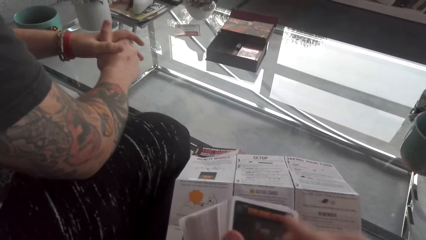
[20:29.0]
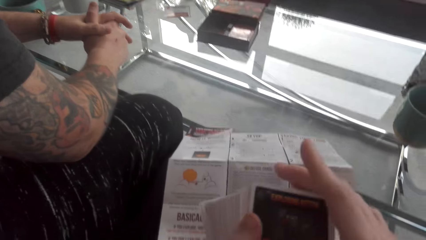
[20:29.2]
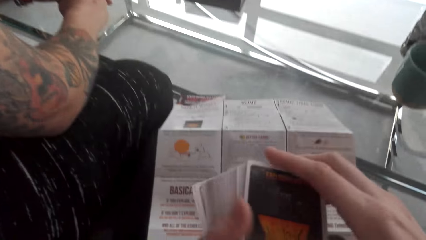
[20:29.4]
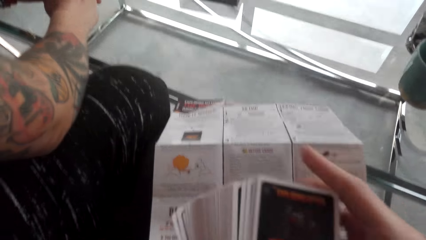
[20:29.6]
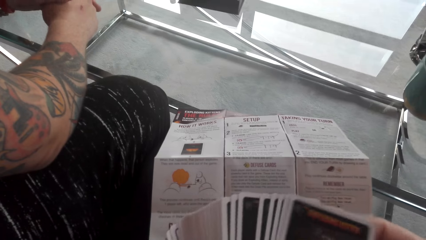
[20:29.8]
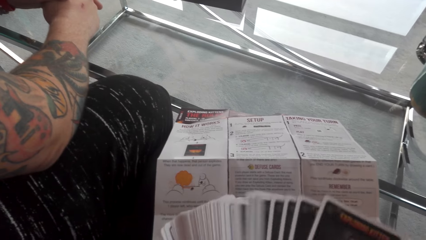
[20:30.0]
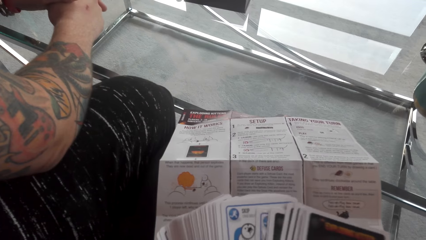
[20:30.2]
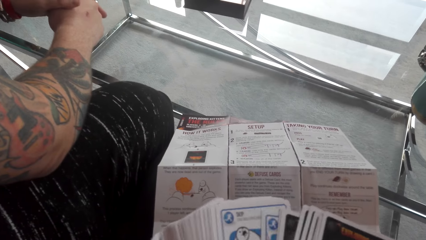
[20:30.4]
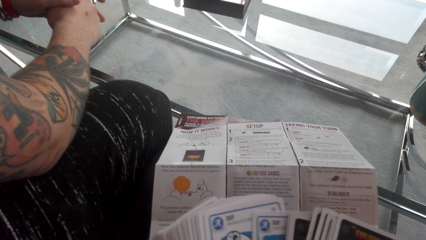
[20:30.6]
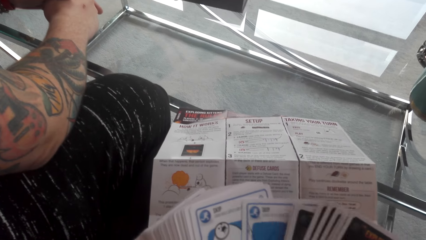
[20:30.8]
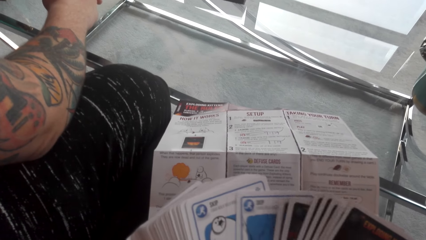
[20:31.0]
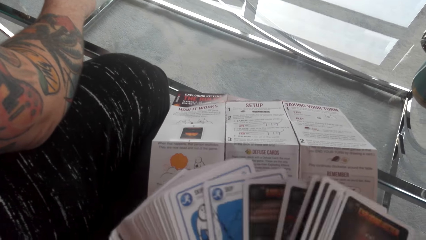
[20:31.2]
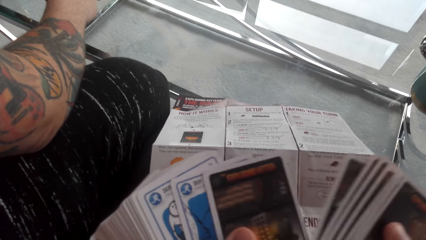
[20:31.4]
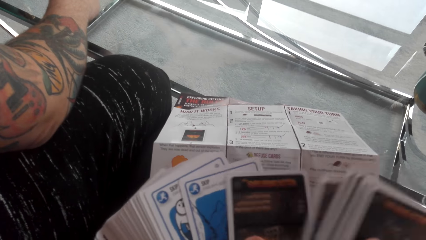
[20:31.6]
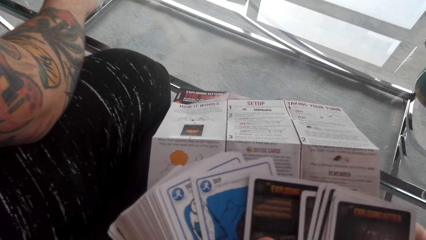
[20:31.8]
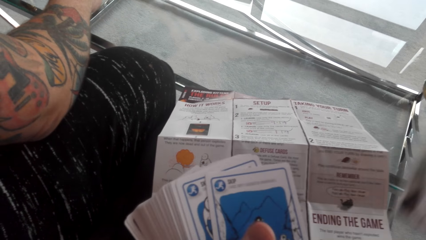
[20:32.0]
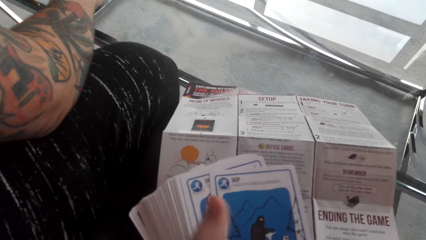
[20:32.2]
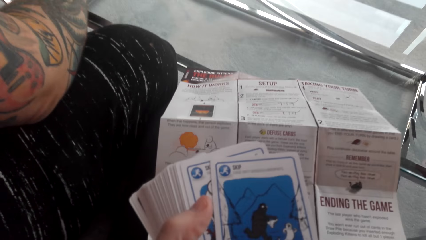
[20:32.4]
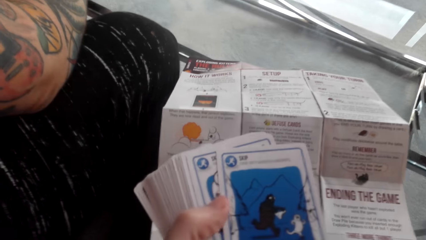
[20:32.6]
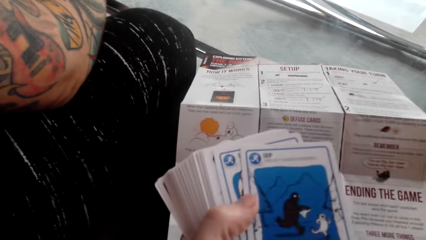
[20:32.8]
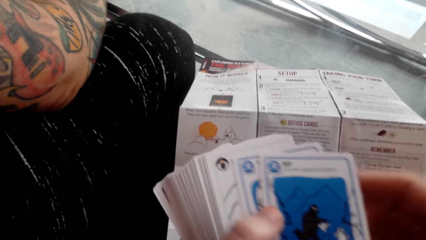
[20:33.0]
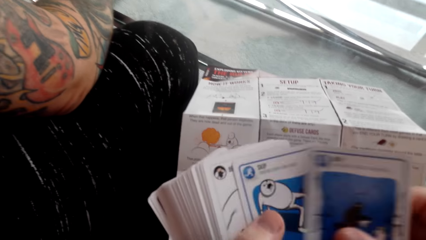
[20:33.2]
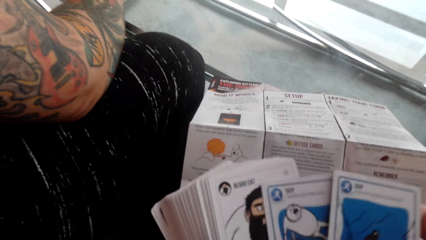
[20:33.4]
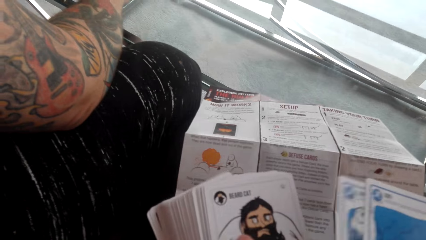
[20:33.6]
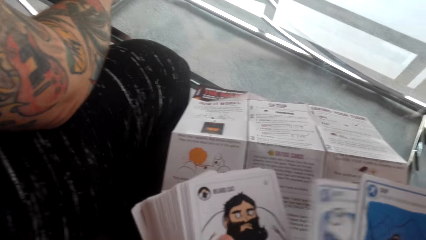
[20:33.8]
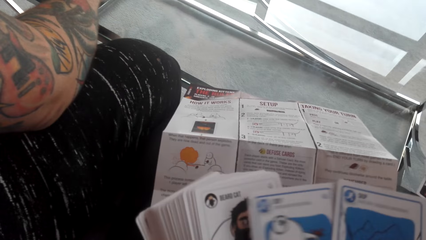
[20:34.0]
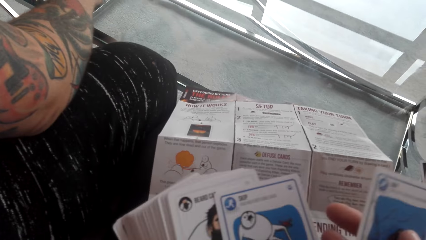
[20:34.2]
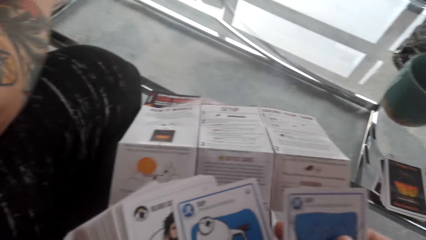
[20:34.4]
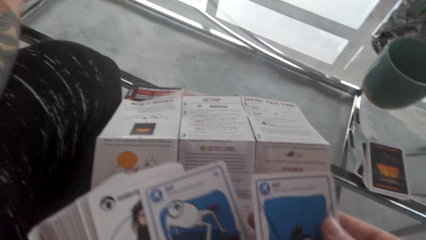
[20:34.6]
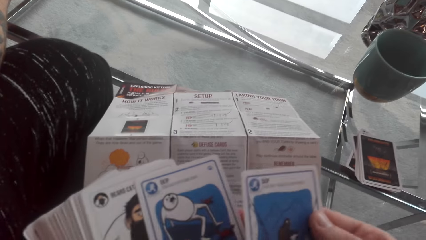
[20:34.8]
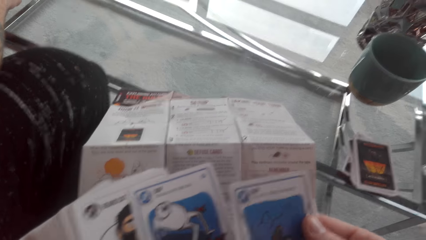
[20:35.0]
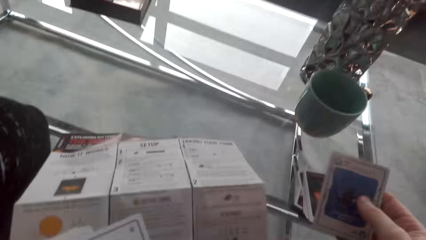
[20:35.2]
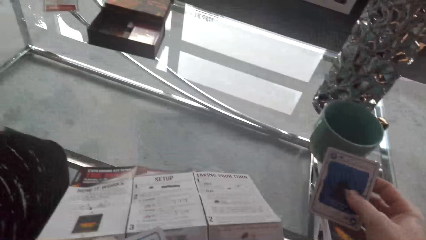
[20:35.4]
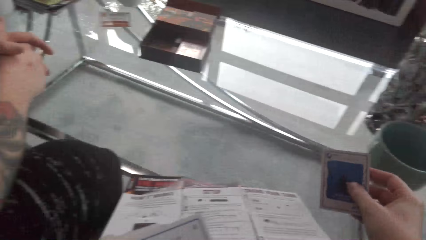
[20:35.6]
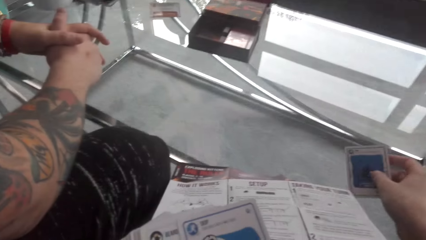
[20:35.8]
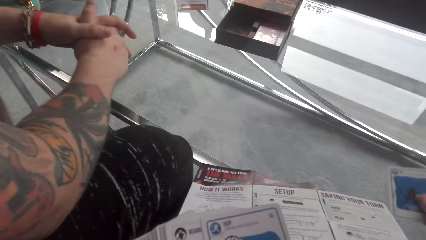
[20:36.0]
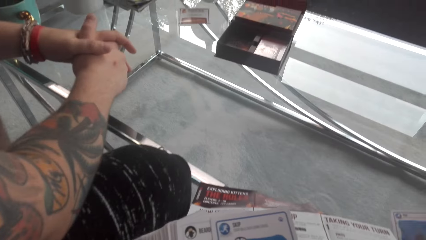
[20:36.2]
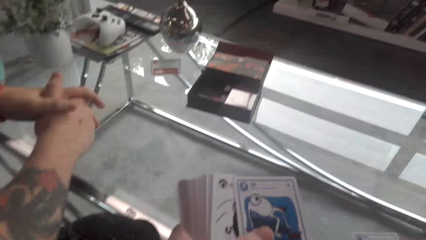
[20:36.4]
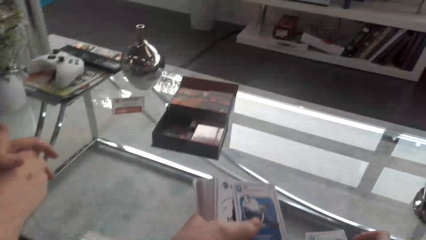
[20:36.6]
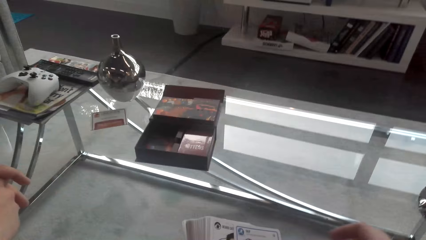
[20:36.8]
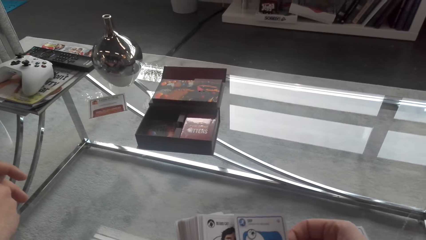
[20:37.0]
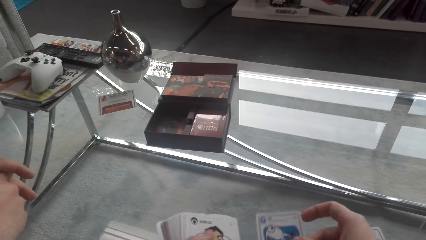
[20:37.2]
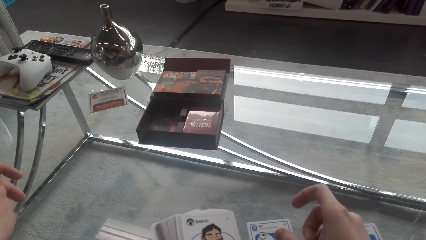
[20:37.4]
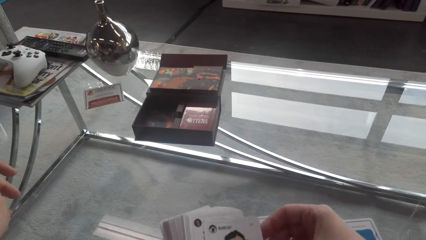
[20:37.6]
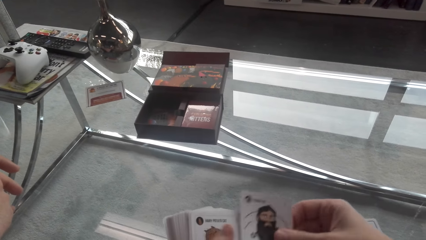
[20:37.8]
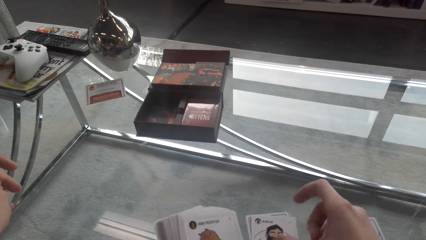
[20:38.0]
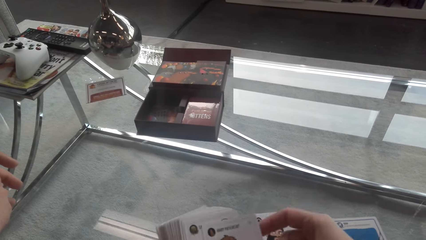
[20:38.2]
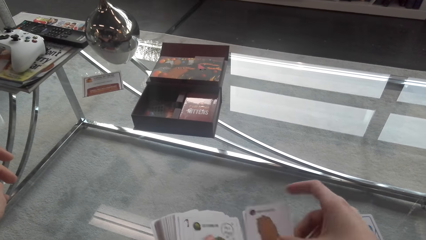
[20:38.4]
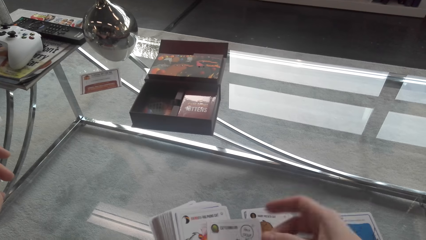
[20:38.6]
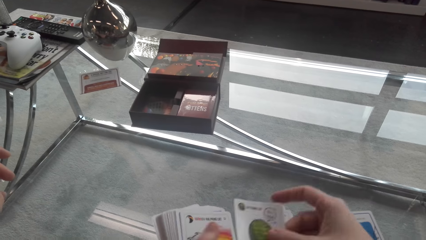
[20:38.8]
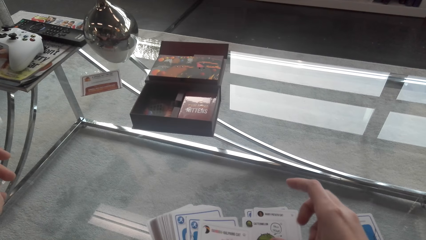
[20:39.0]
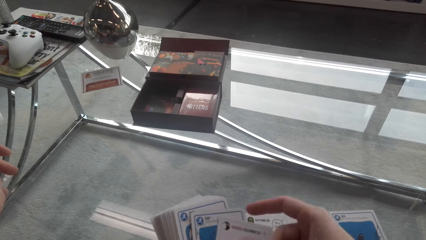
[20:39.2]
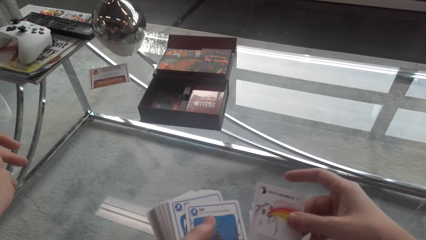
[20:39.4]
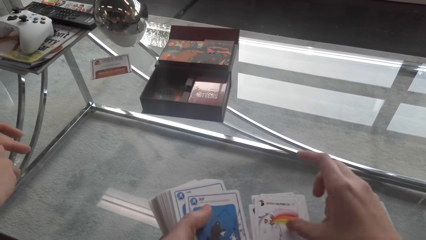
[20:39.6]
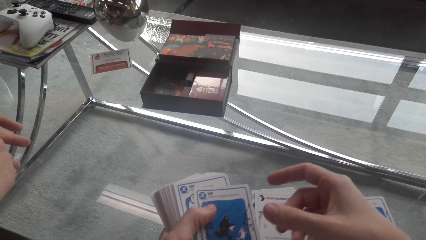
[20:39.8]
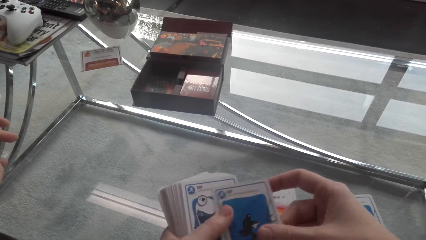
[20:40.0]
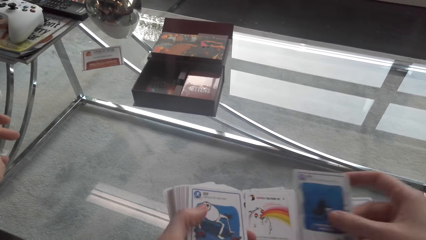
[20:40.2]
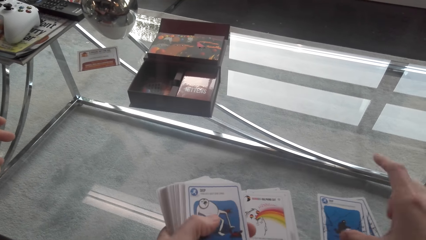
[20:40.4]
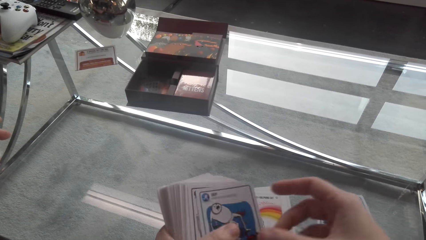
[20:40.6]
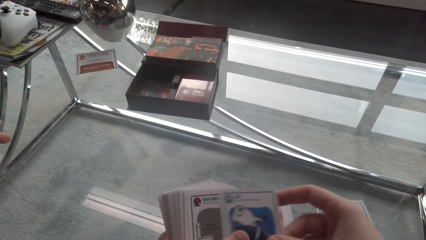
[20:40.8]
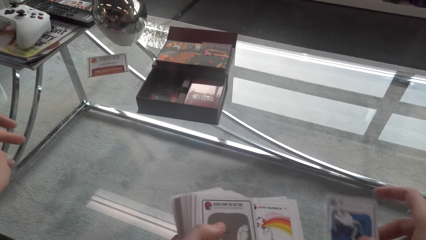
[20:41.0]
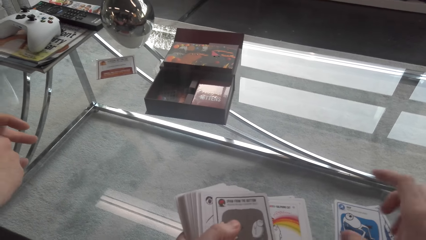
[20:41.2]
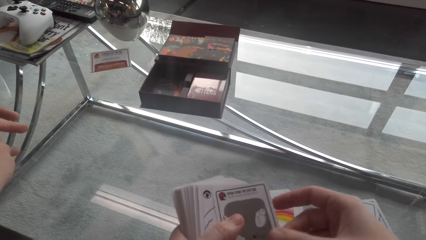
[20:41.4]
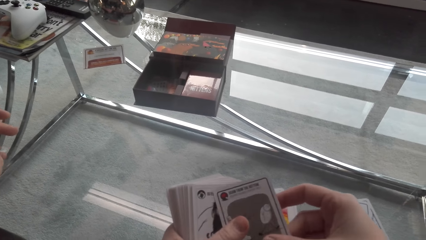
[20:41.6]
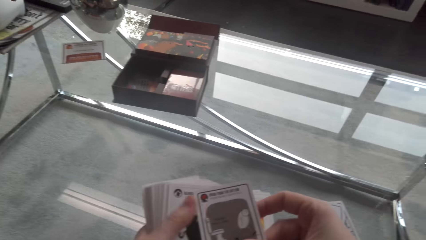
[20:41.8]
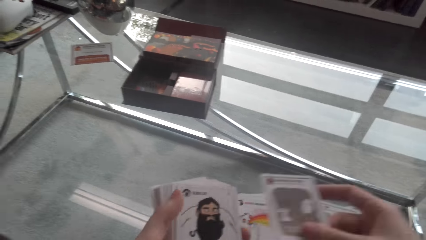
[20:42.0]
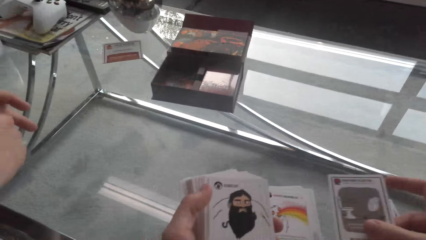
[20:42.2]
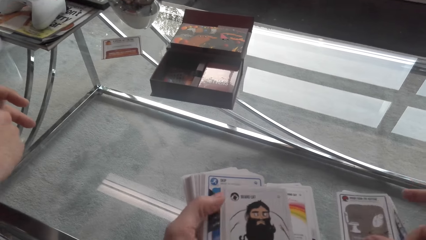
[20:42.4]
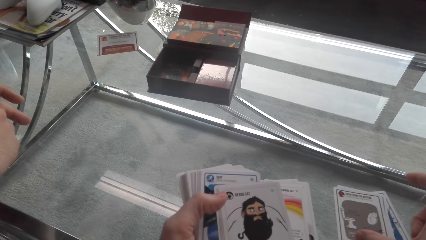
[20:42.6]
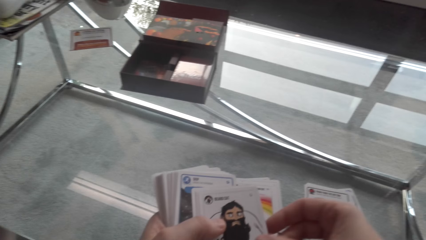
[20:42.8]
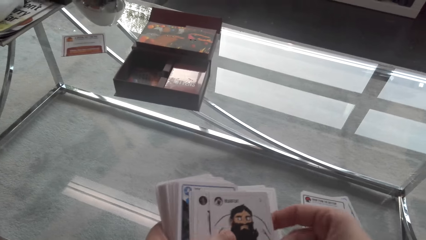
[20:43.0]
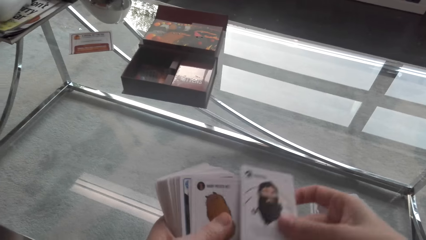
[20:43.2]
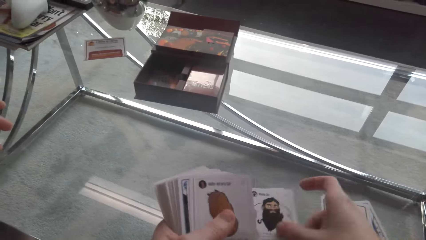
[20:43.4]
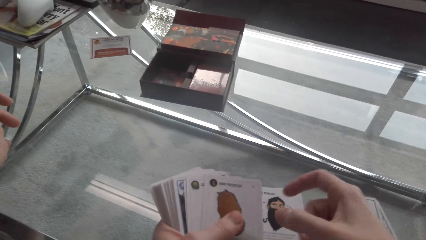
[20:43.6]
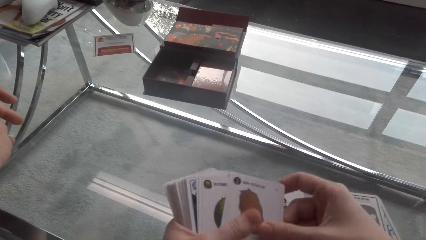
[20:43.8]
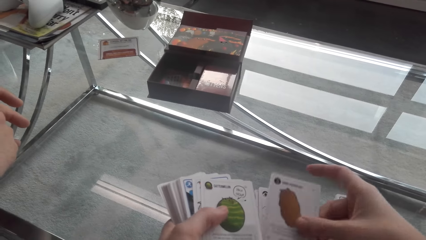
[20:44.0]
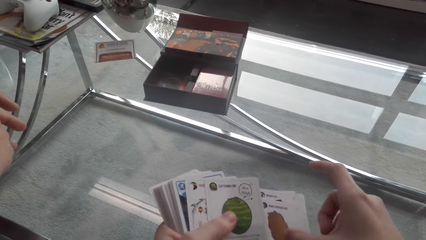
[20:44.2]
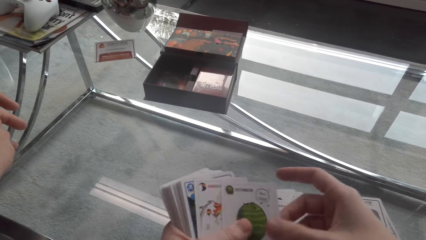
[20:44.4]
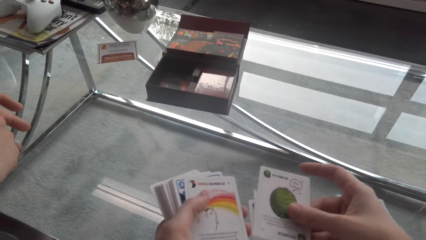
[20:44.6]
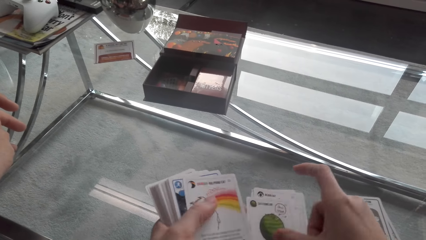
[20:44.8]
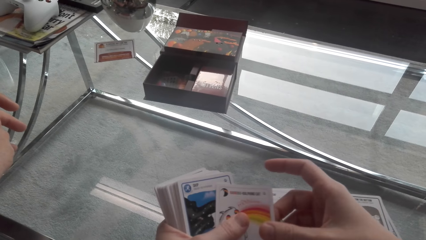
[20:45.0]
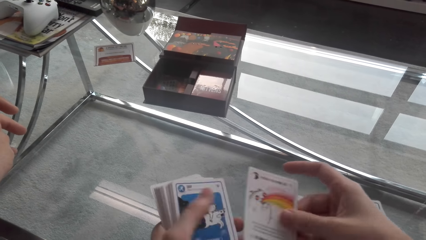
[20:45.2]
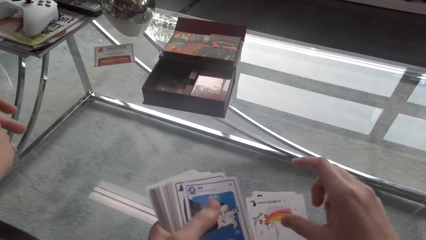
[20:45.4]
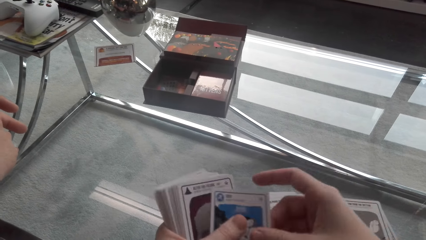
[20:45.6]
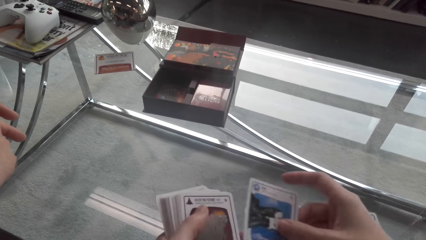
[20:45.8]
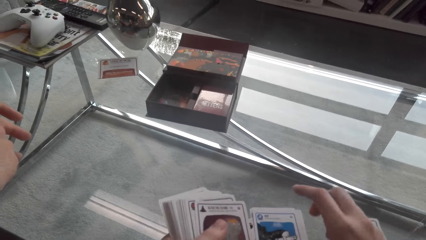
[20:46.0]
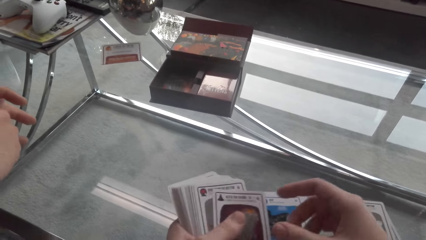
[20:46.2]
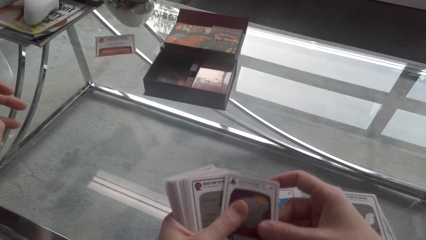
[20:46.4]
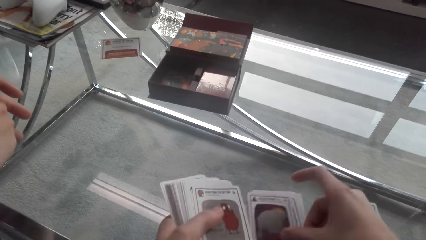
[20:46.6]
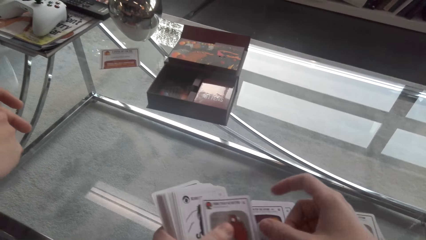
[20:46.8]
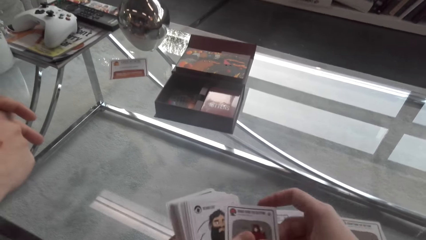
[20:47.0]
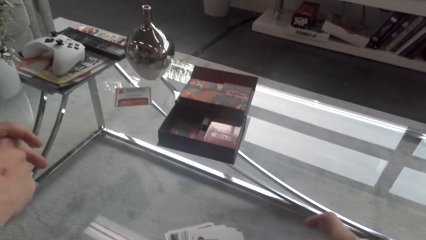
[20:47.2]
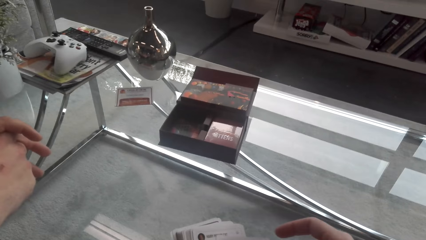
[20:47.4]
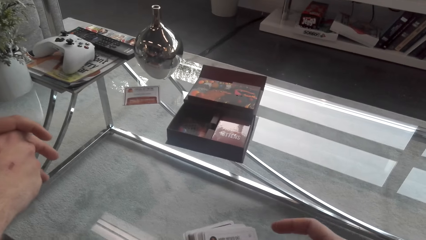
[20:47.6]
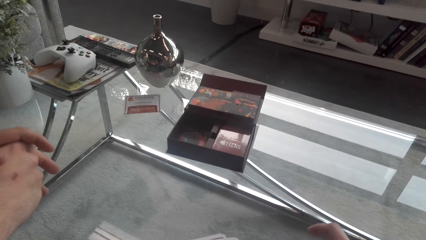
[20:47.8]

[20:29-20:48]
The camera wearer shuffles the cards. They take some of the cards and put the cards on the table. They take some of the cards. They look at the cards. They put the cards on the table. They divide the cards on the table. They put the cards on the table. A man puts the cards on the table. The camera wearer puts the cards on the table. The man converses with the camera wearer.
